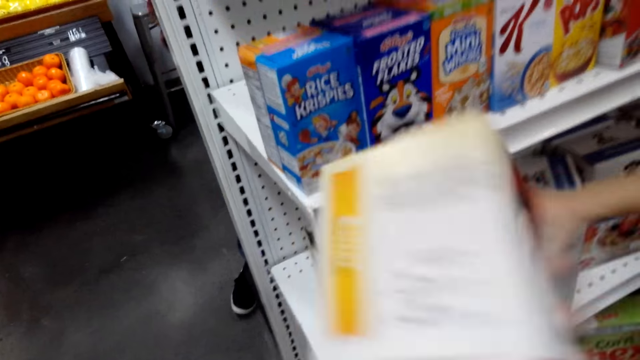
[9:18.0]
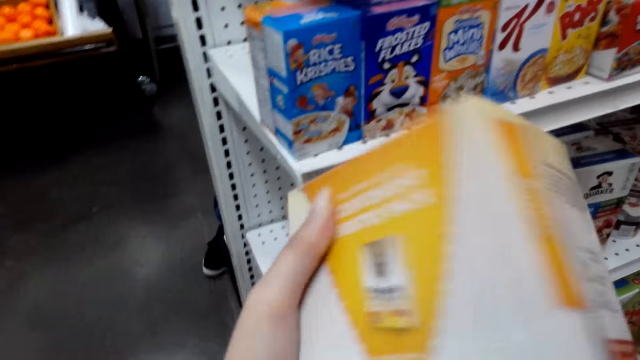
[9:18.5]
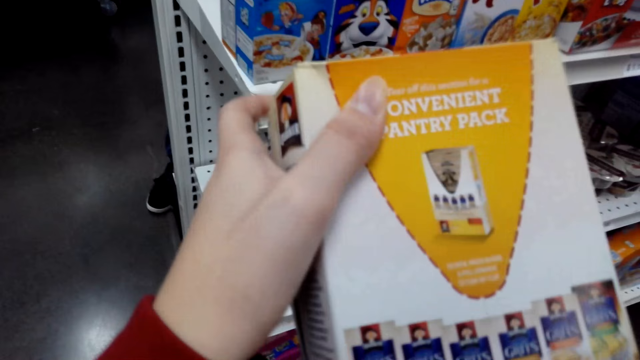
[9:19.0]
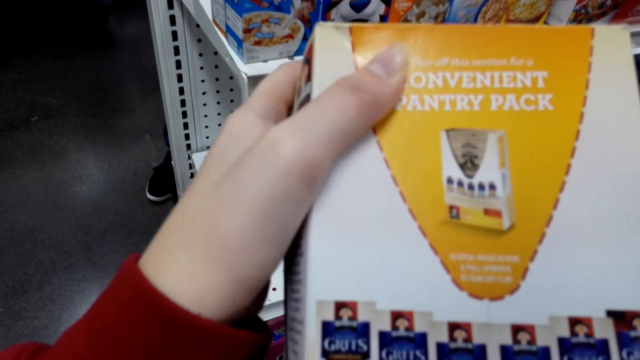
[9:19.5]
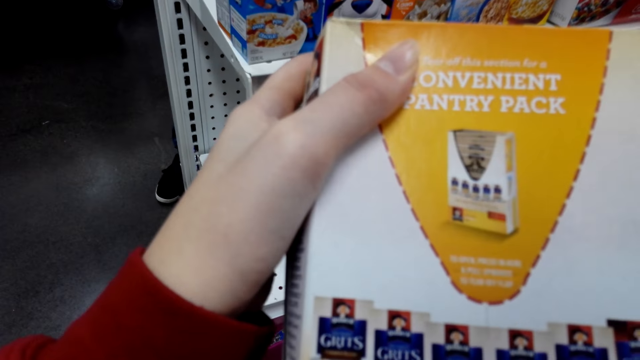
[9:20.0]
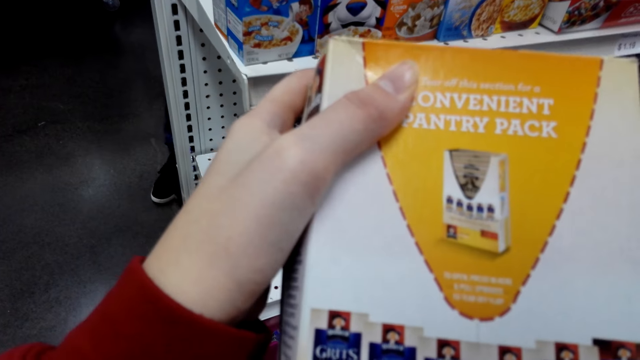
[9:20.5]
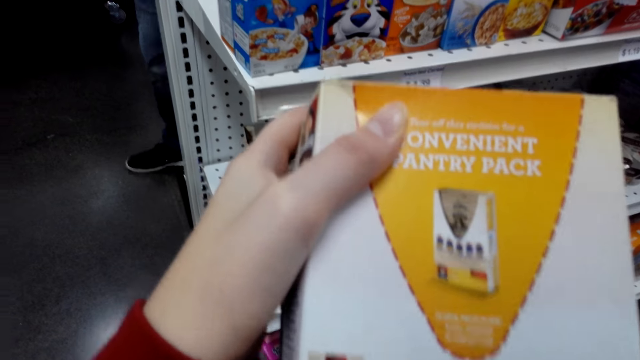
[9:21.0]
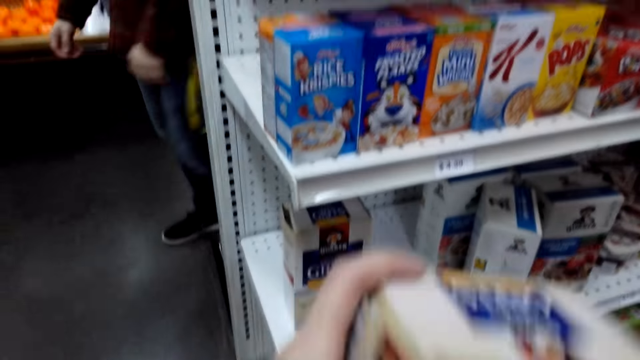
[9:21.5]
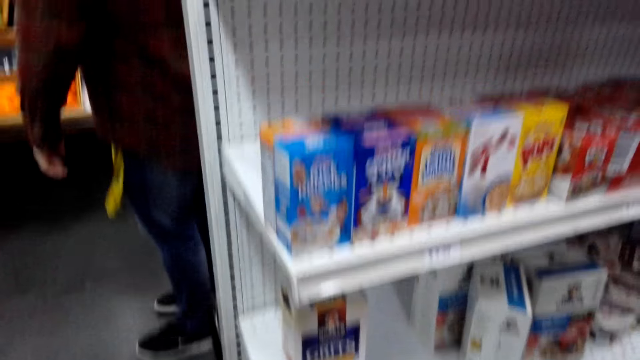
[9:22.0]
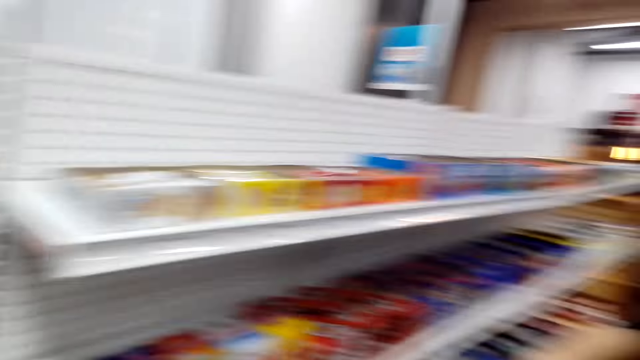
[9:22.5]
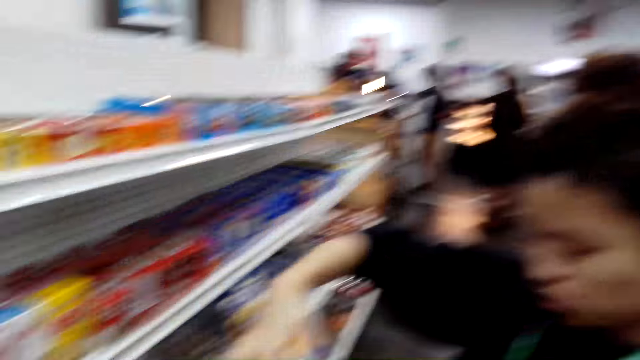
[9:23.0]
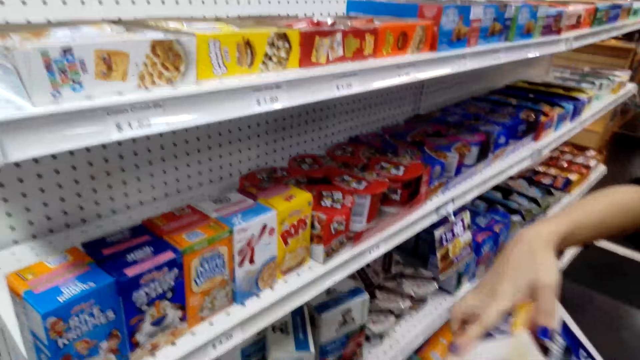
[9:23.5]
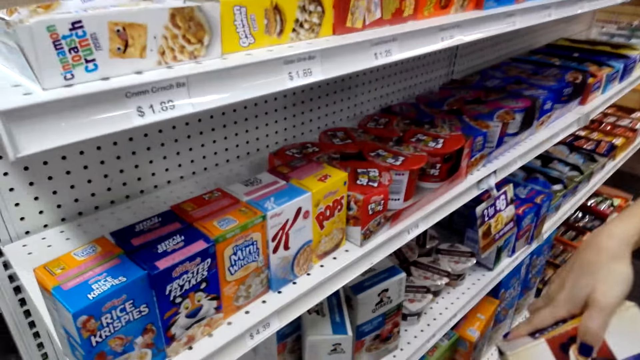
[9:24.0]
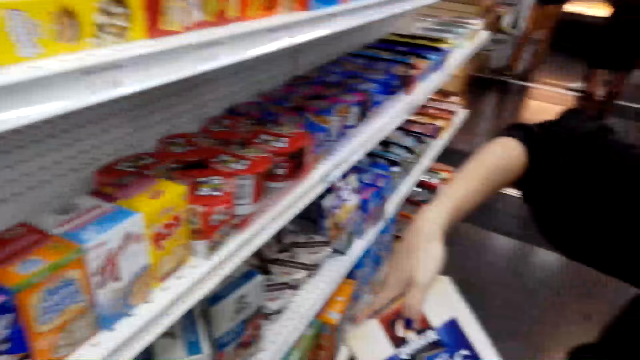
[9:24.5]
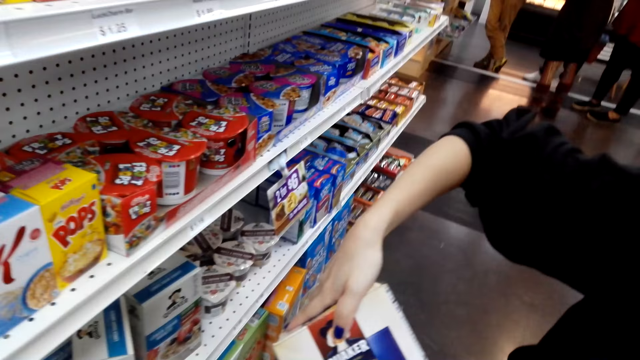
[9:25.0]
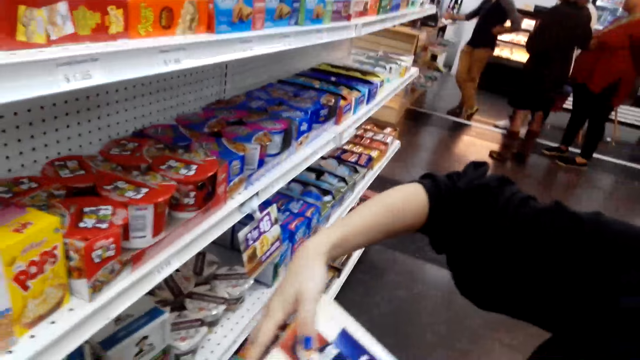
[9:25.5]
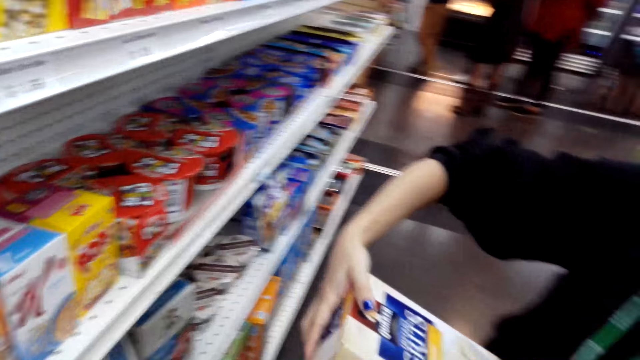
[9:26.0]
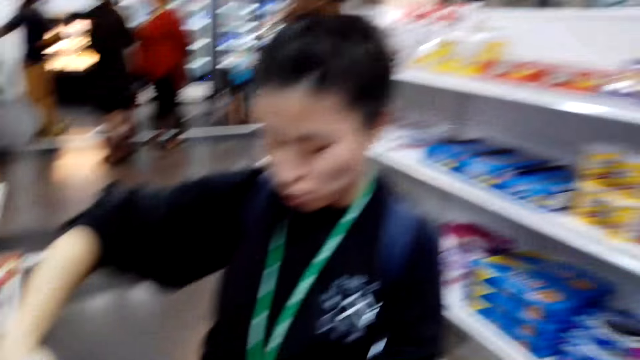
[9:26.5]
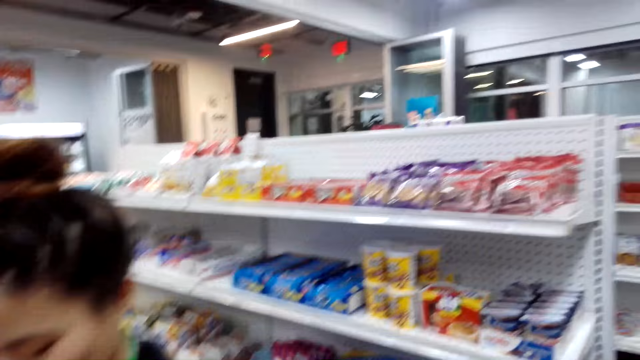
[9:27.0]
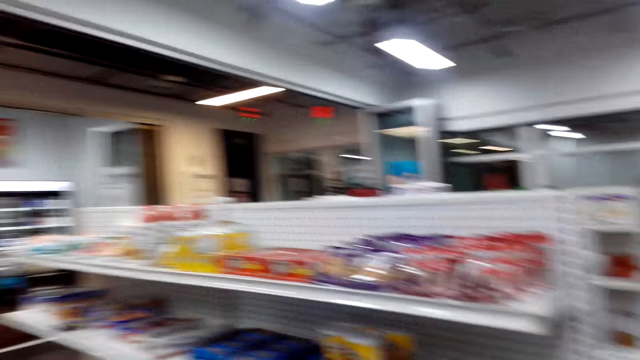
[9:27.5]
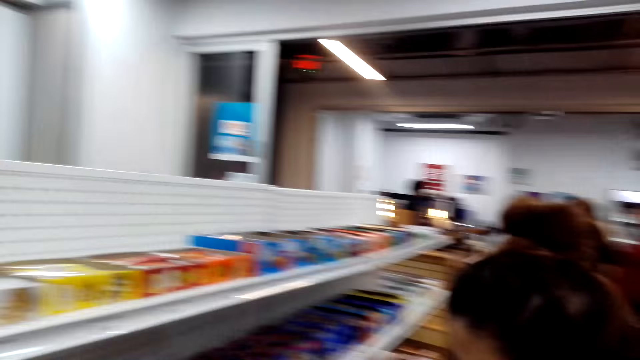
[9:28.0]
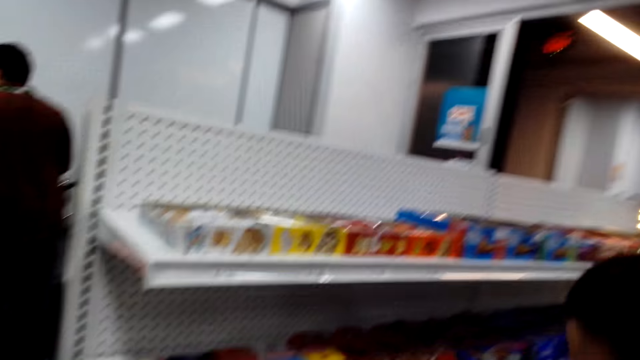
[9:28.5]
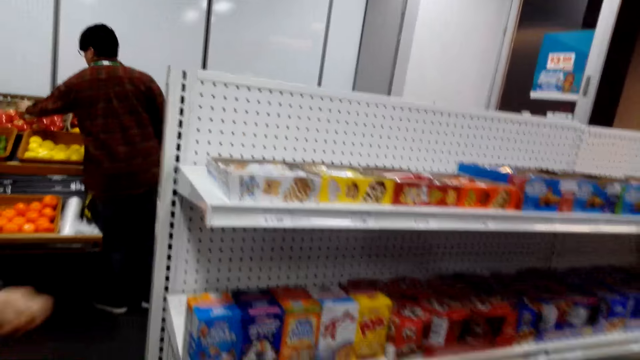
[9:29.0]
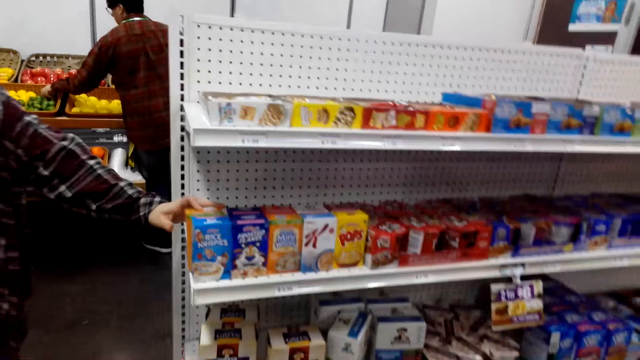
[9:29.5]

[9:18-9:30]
A woman picks grits from the shelf. The woman holds a packet of grits in the store. The camera wearer looks around.

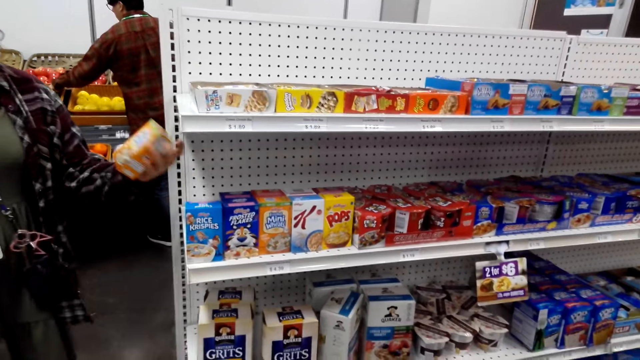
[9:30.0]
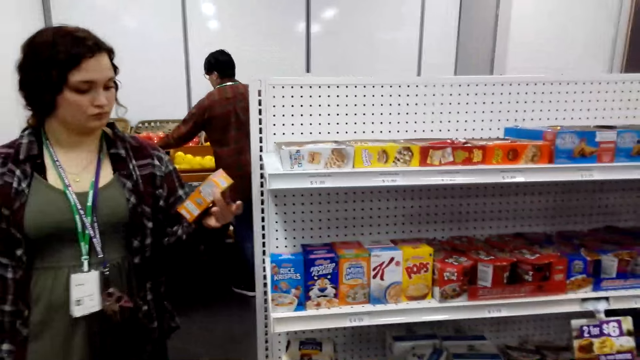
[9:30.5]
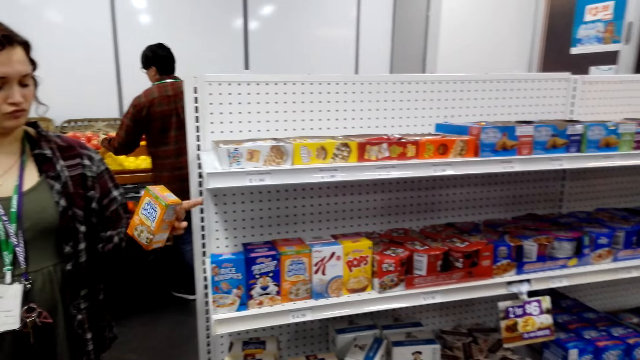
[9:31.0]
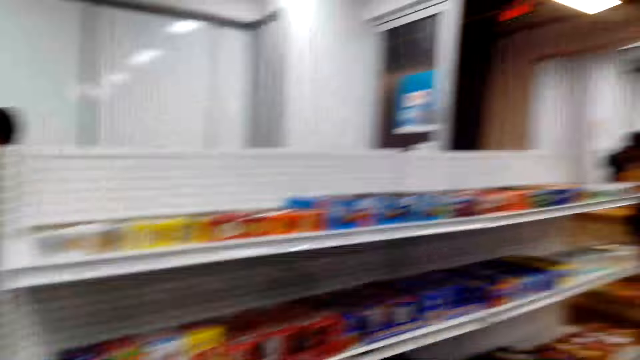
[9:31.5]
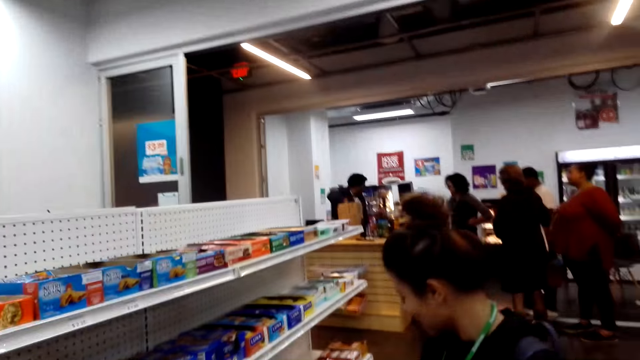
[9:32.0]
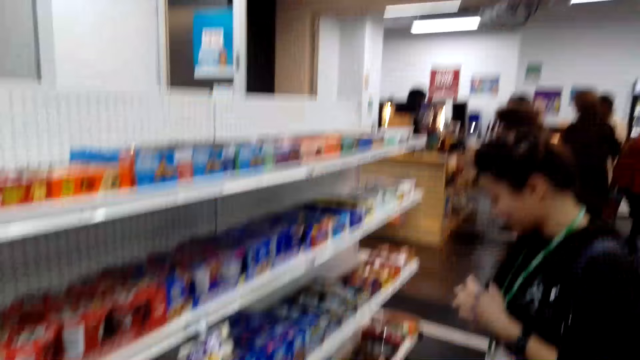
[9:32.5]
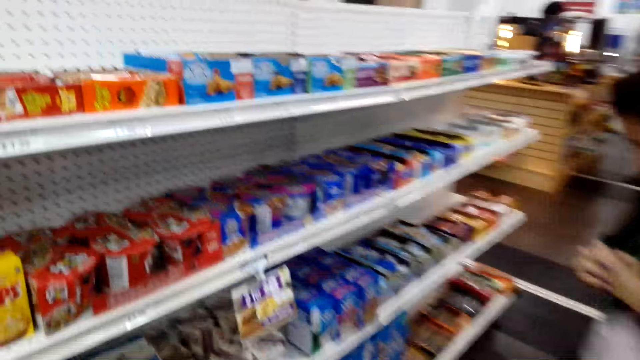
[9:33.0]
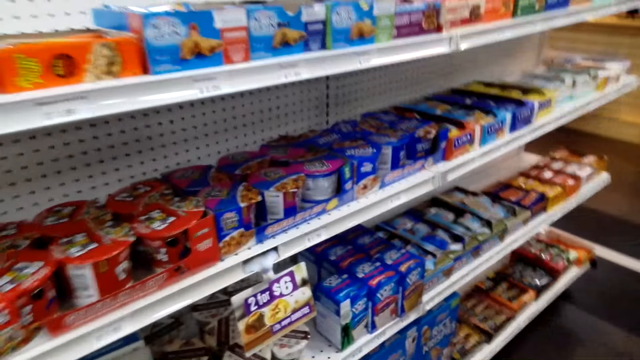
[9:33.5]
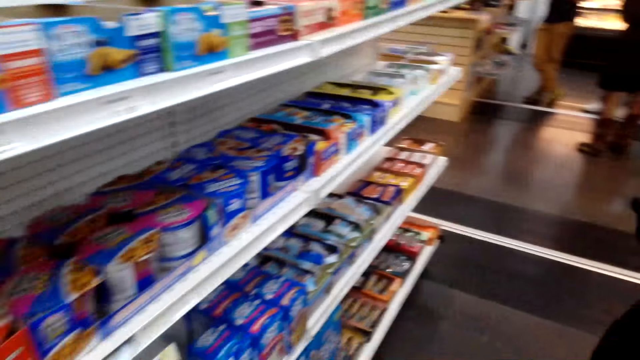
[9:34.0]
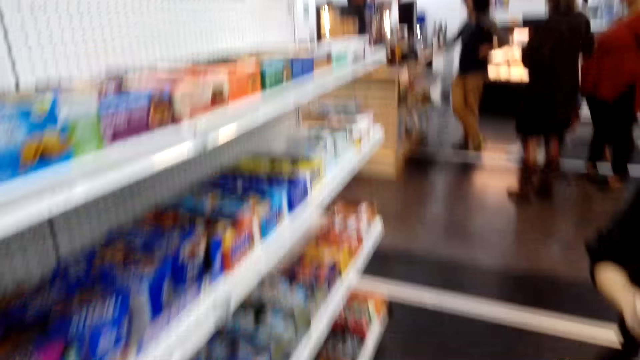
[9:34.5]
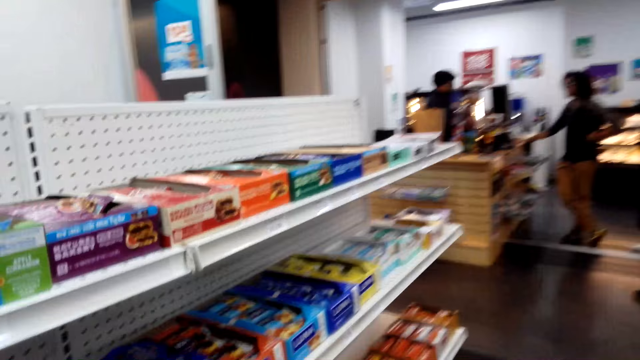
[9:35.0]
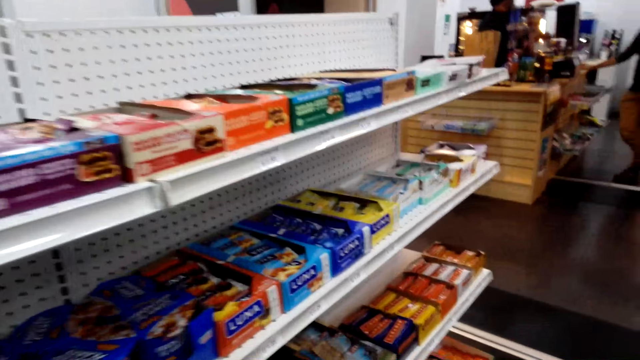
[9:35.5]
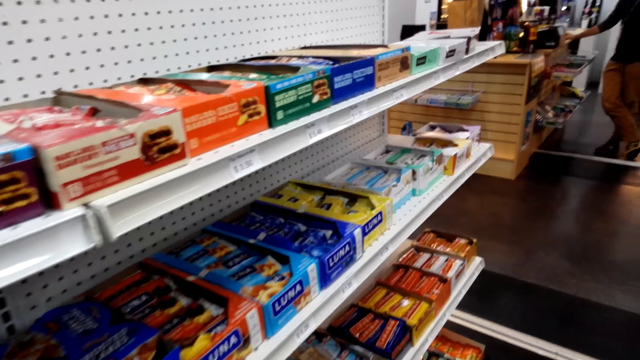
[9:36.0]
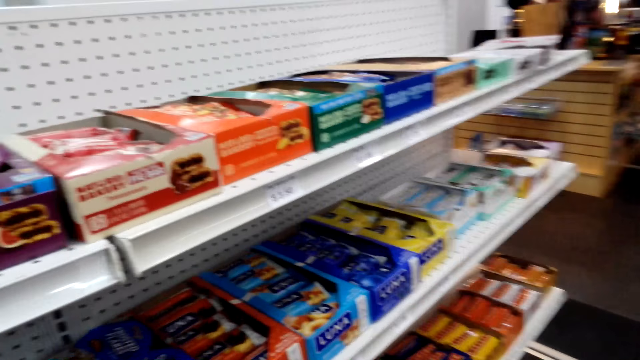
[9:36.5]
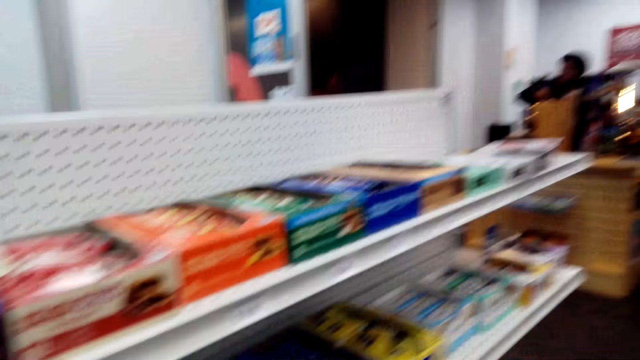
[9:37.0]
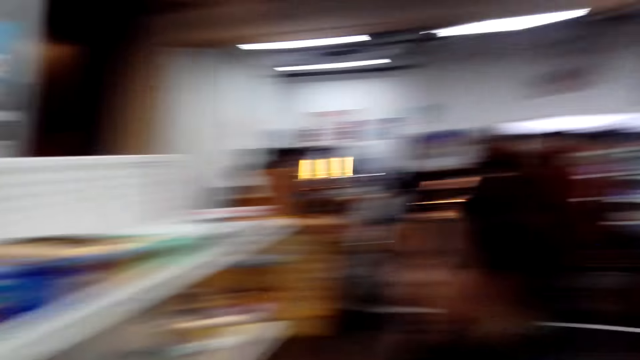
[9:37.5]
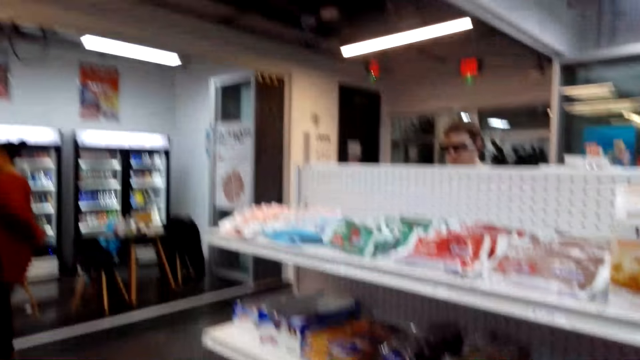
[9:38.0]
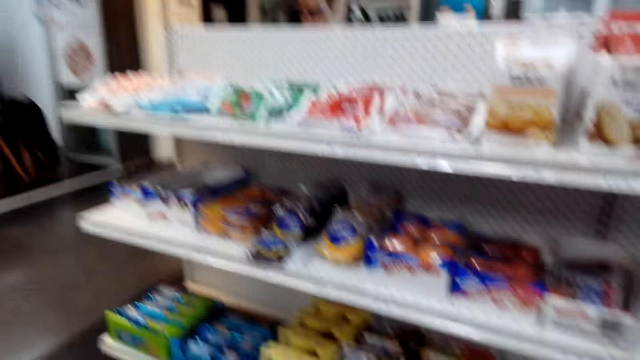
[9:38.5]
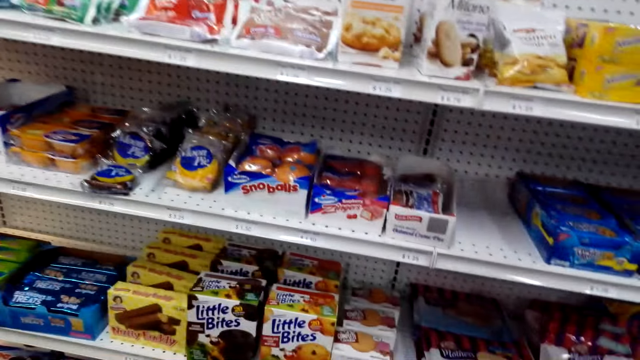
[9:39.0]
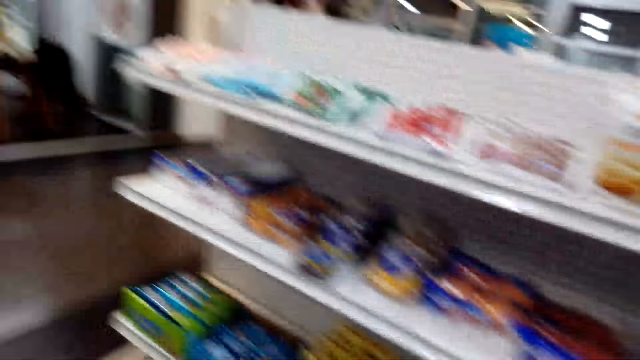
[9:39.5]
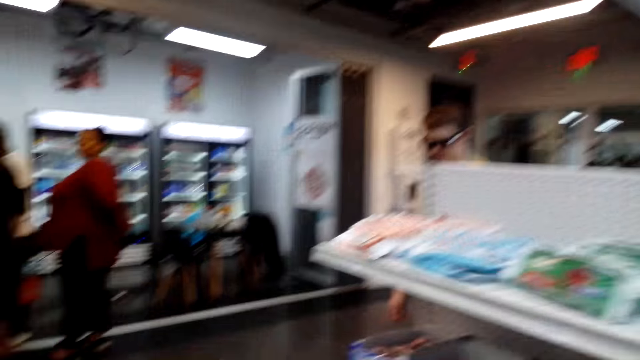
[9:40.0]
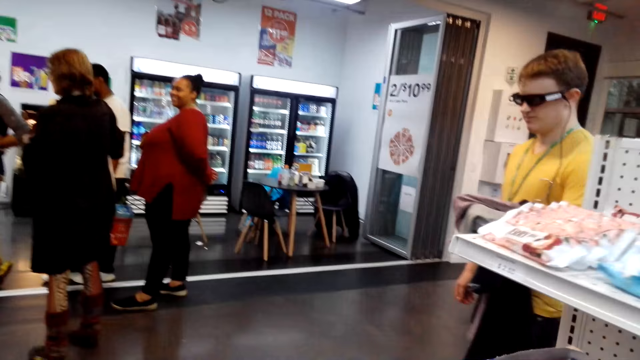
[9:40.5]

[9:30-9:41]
A lady stands in the store. The camera wearer walks around the store.
